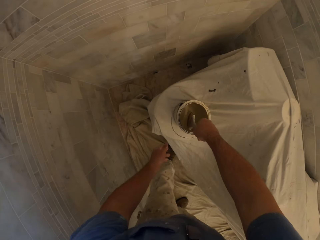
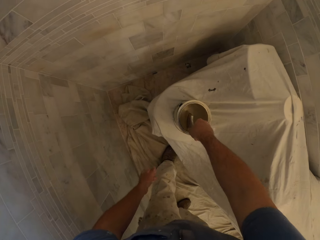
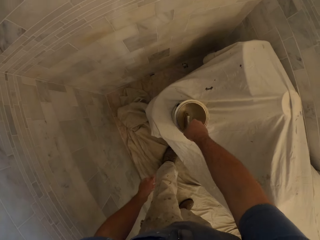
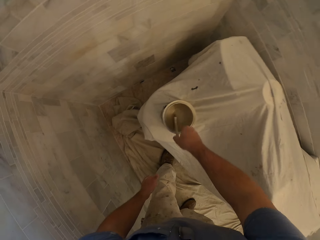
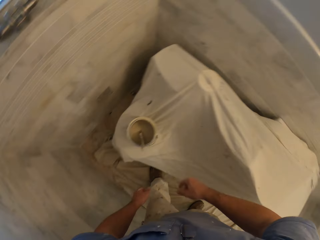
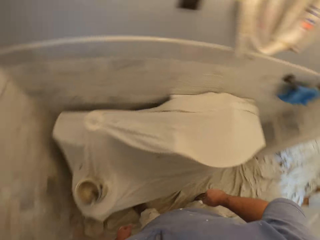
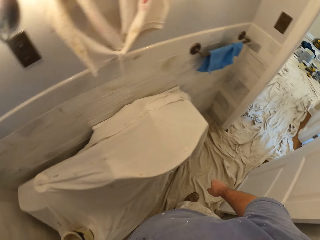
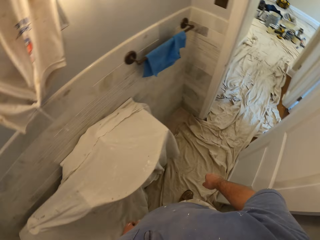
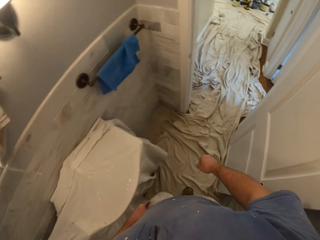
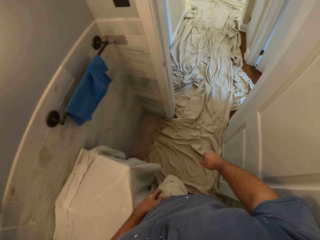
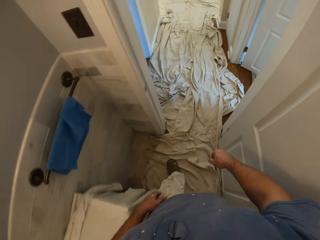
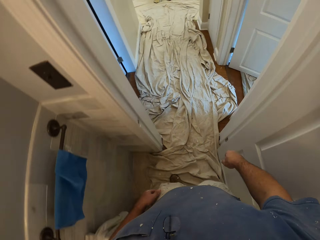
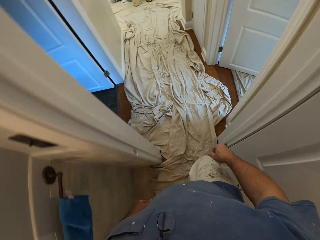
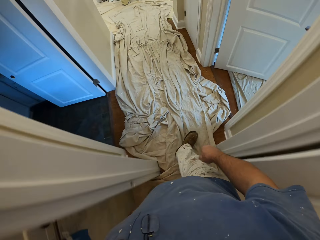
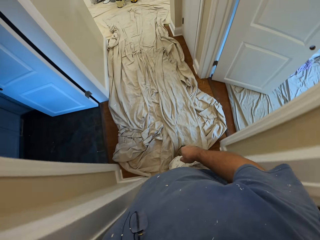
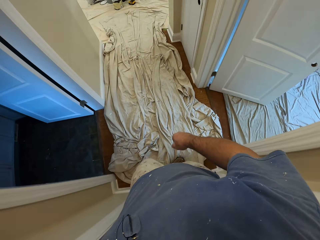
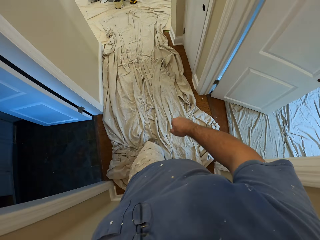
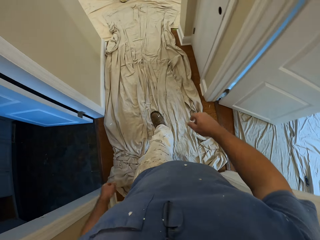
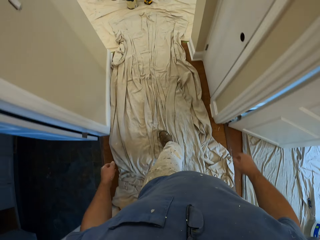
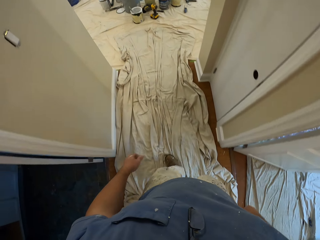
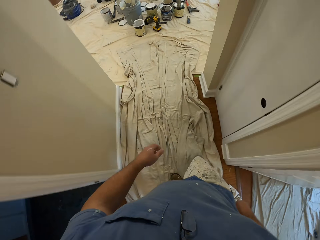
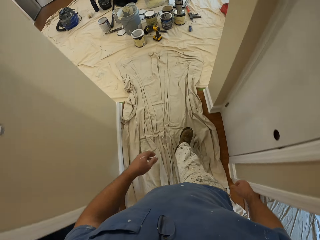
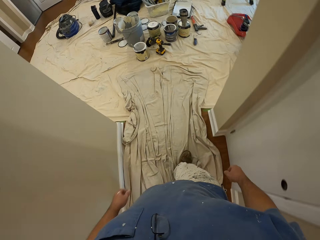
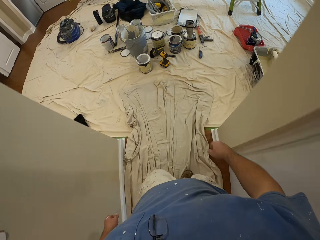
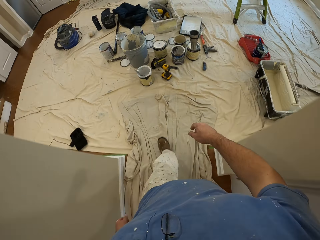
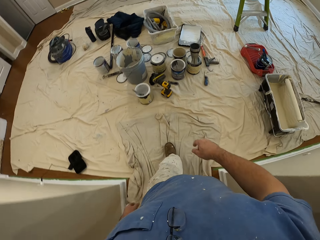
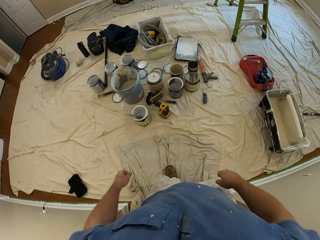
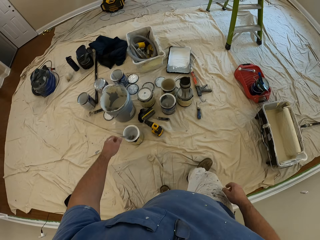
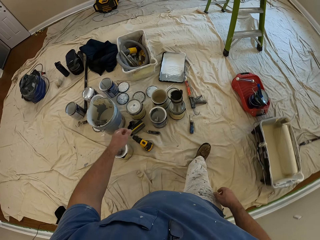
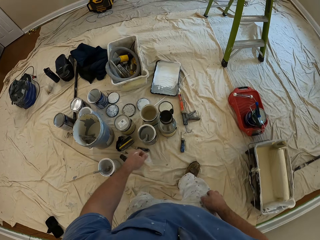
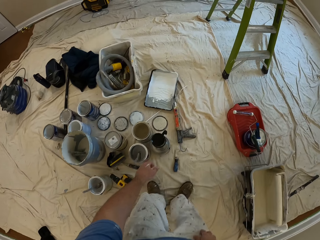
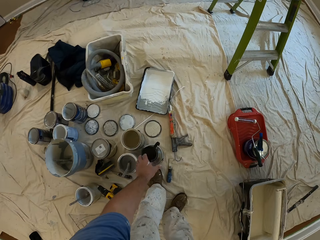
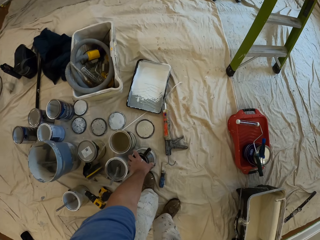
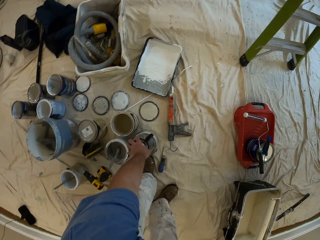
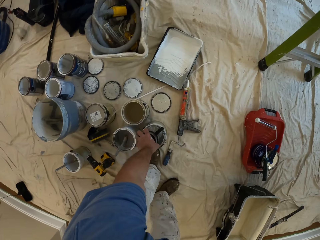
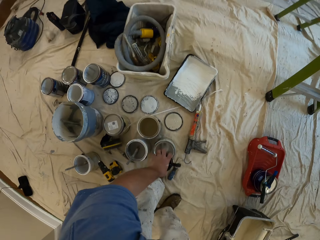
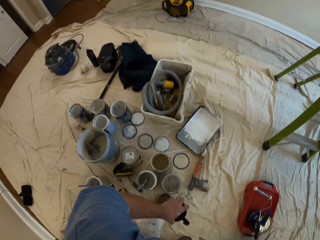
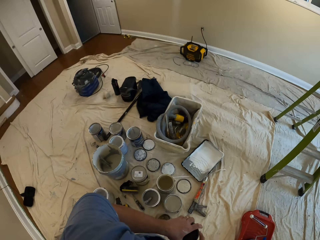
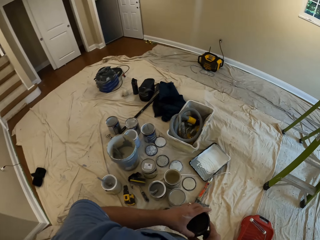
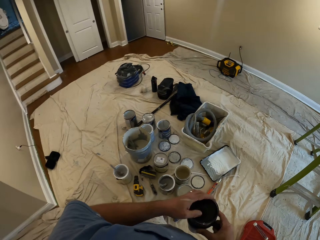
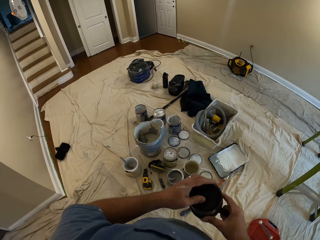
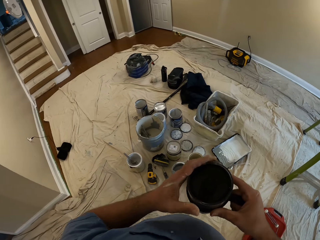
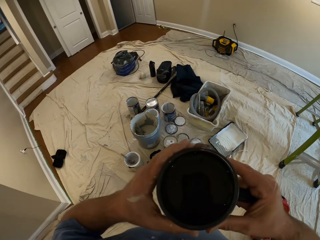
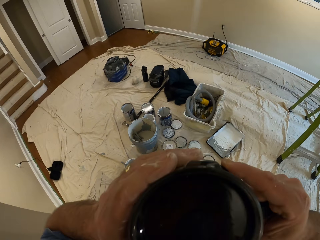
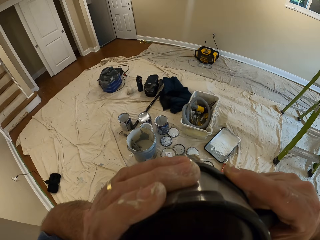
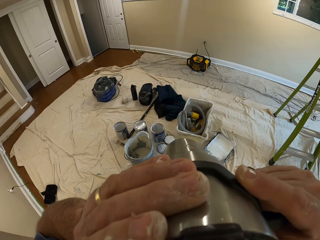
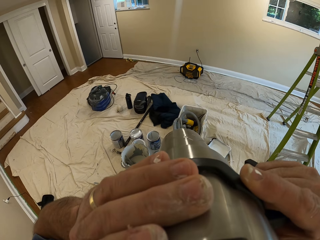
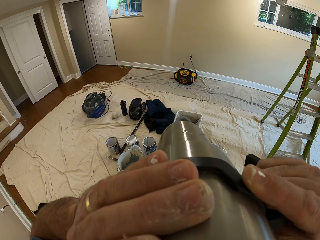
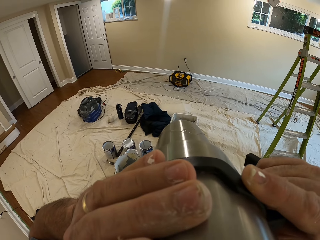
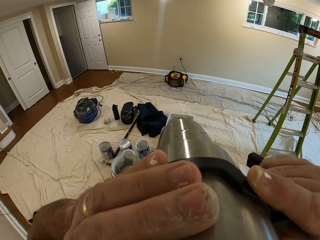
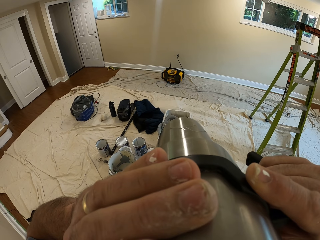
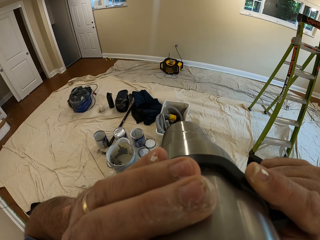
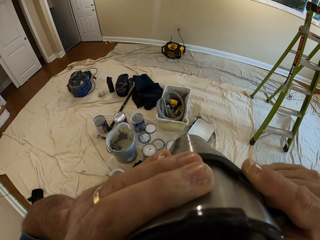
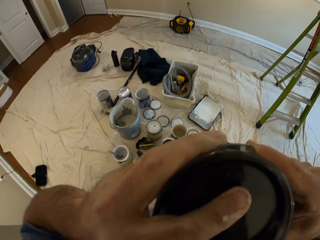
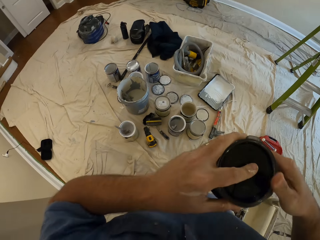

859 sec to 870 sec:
The camera wearer drops the paint container on the toilet seat. They drop the paint brush inside the paint container. They walk to a different room. They leave the room. They walk into another room. They pick up the cup on a paint container. They drink from the cup.

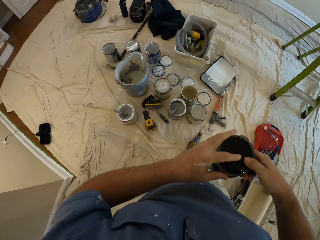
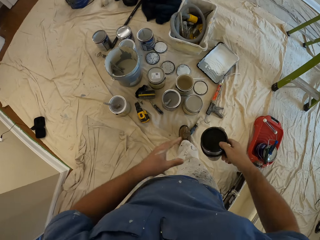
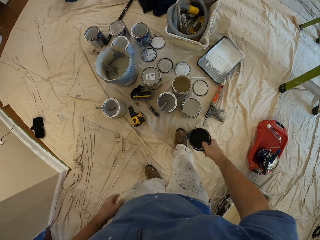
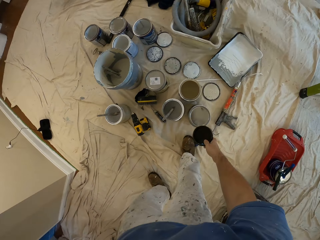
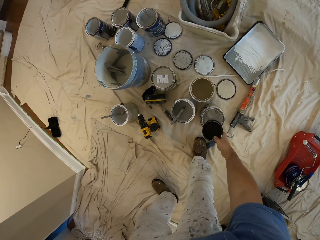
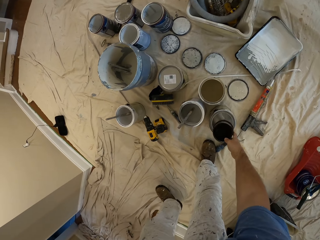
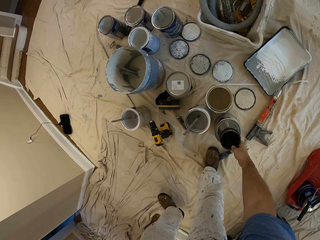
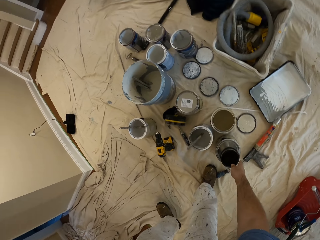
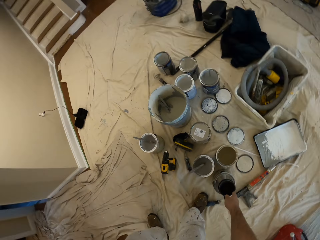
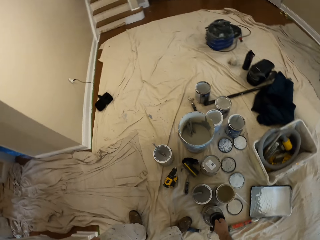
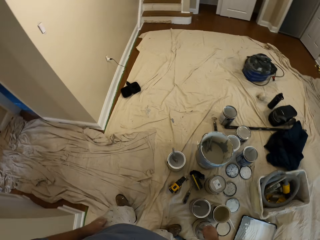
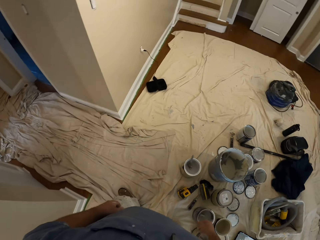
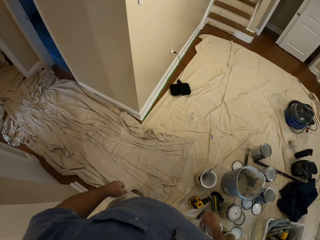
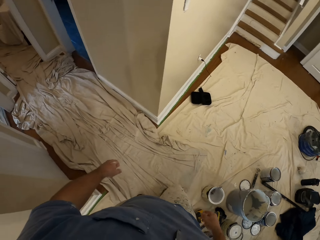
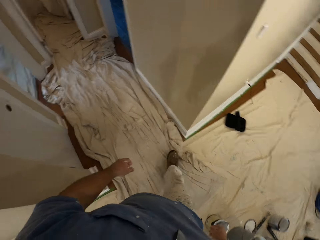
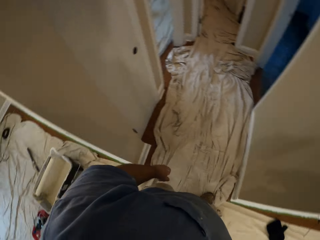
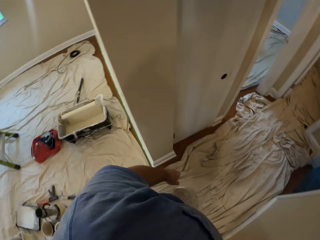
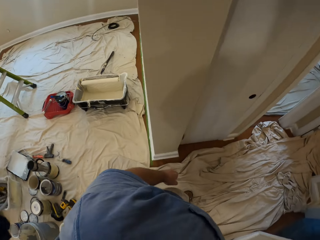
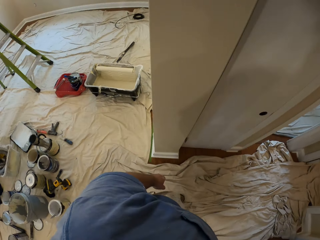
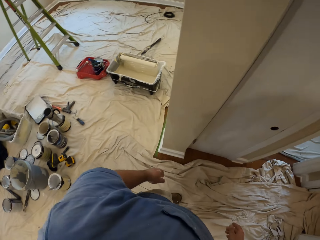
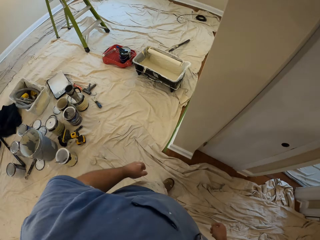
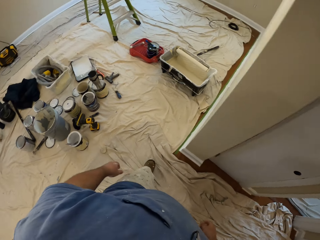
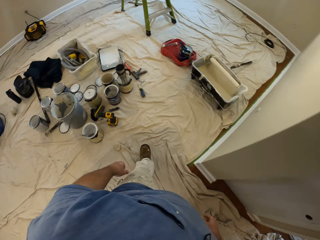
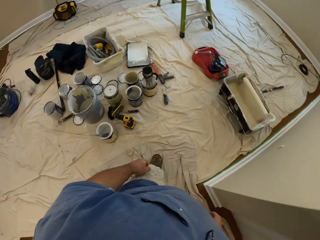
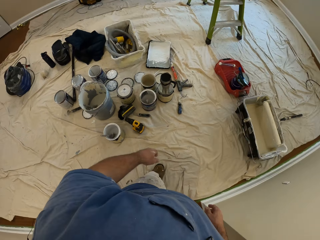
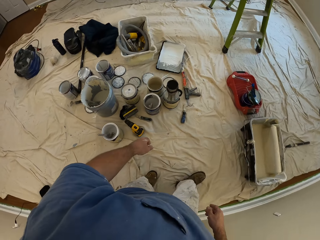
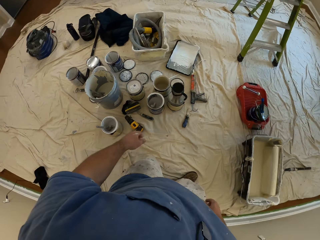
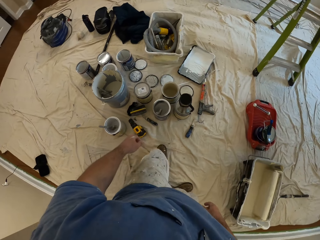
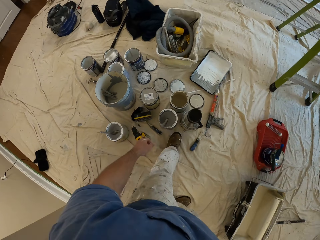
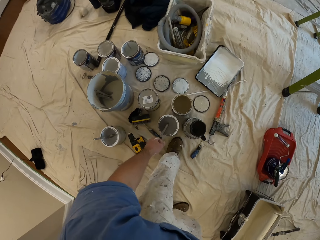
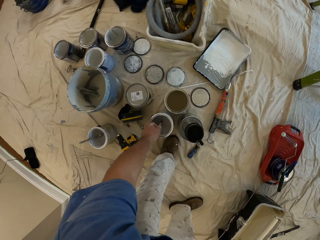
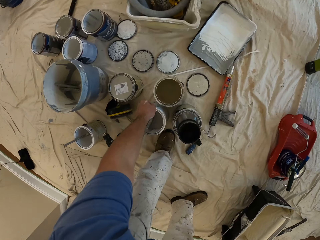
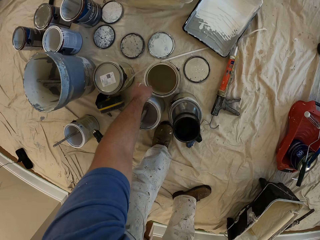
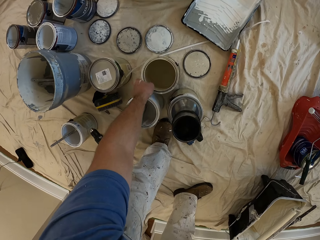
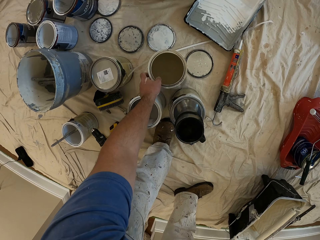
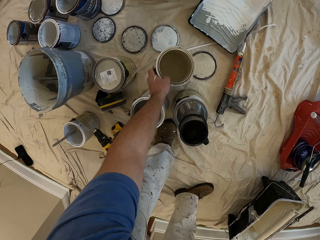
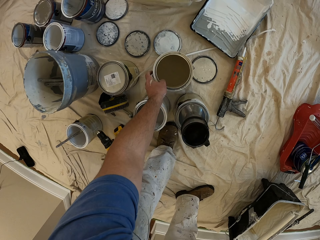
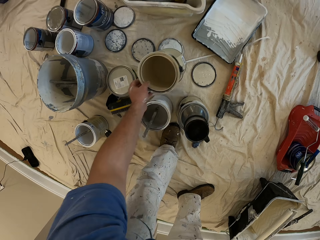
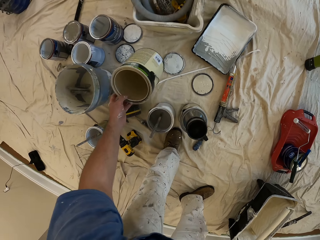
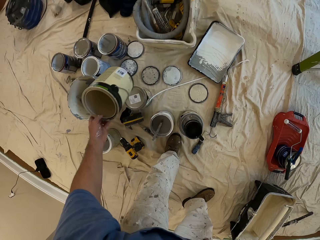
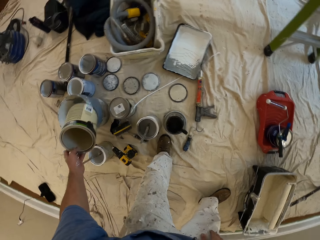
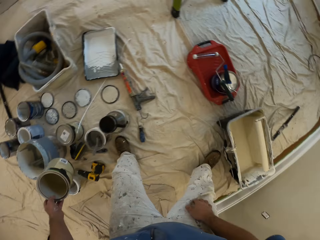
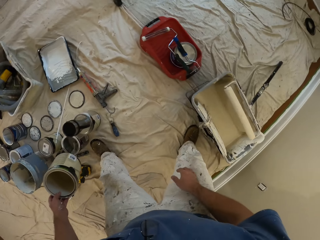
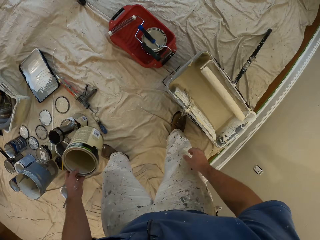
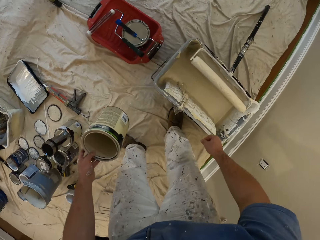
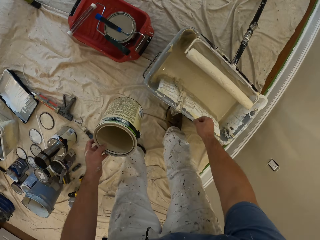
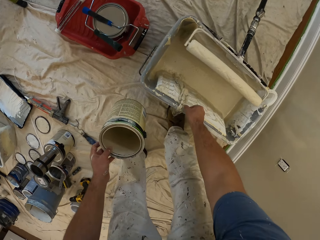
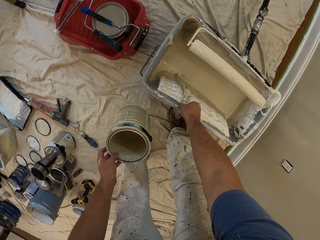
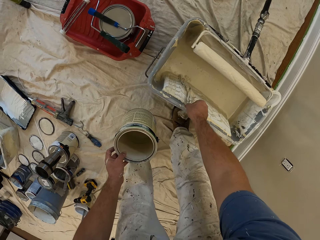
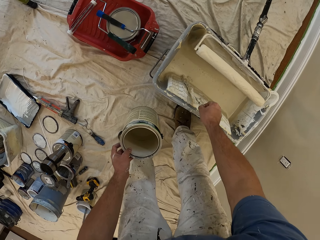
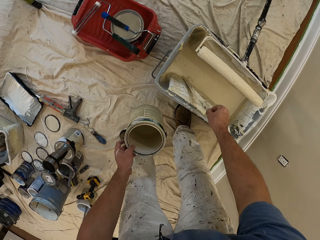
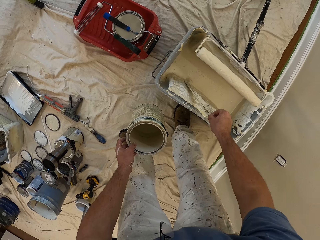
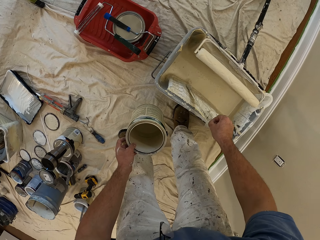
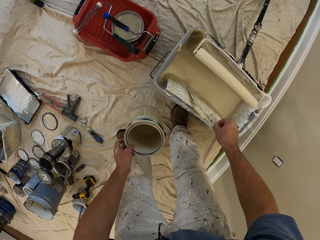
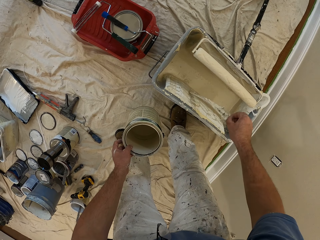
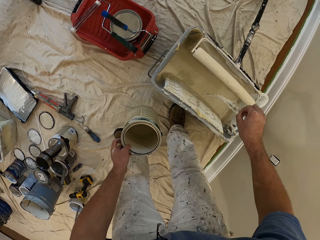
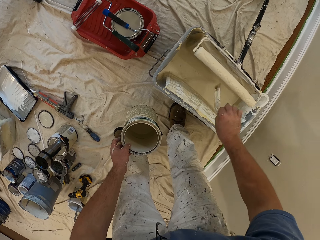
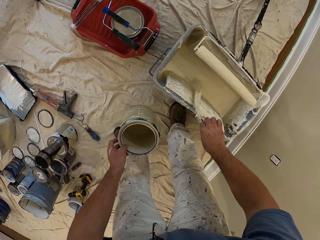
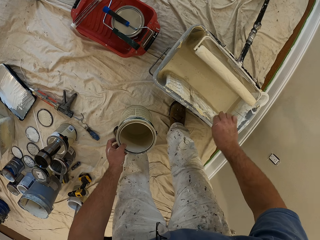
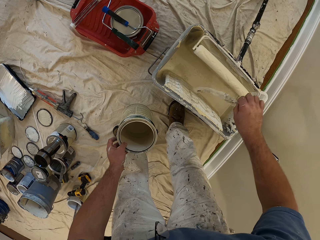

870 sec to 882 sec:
The camera wearer drops the cup back on the paint container. They walk out of the room. They walk in the room. They pick out a paint container. They pick up a nylon from the paint bucket.
